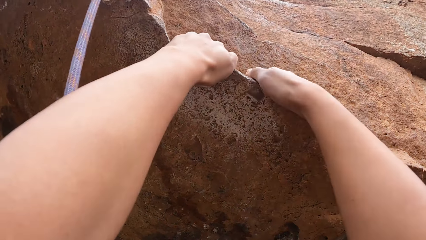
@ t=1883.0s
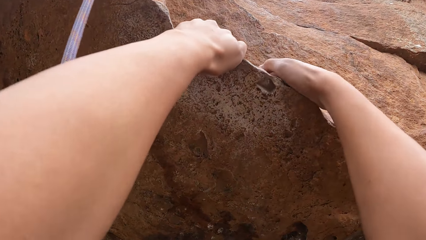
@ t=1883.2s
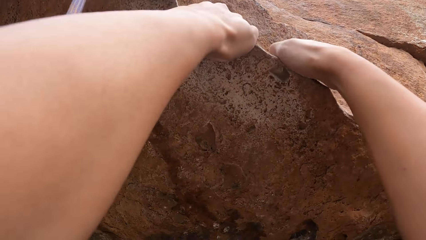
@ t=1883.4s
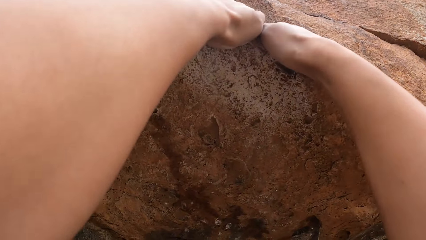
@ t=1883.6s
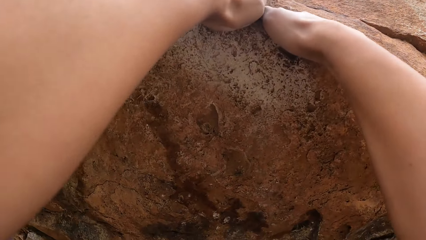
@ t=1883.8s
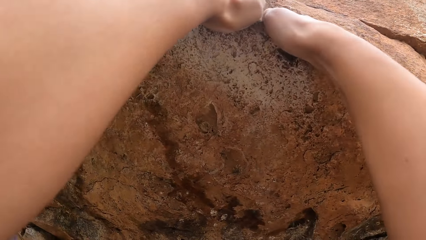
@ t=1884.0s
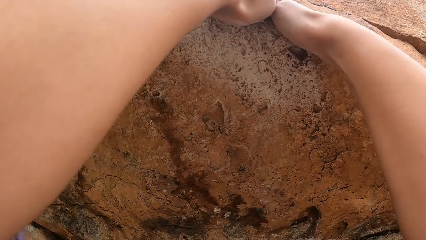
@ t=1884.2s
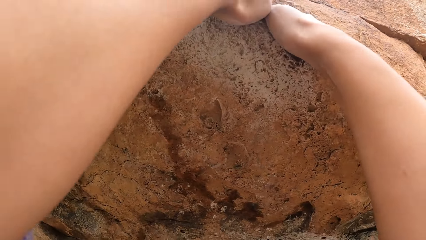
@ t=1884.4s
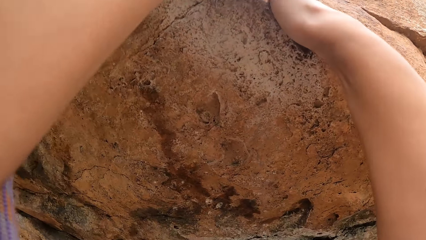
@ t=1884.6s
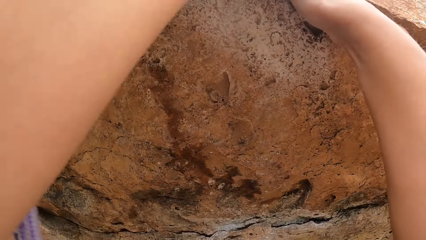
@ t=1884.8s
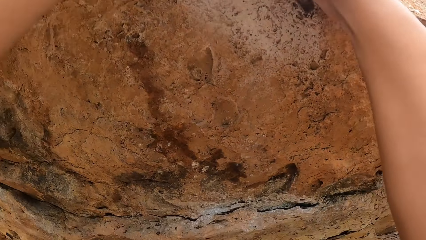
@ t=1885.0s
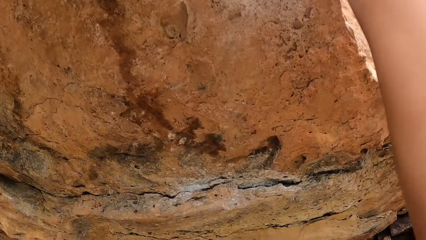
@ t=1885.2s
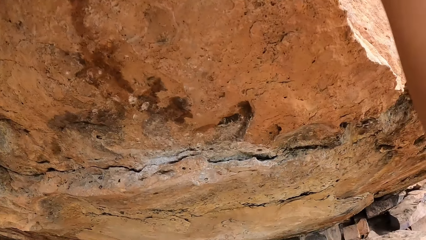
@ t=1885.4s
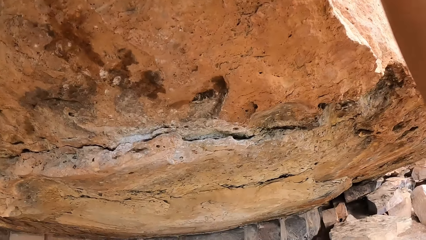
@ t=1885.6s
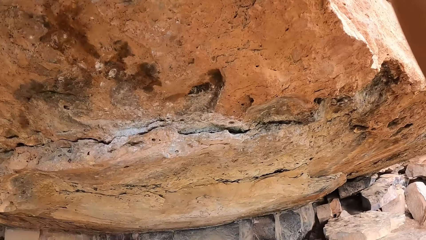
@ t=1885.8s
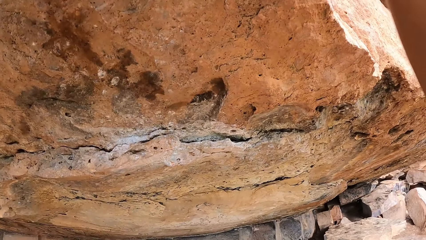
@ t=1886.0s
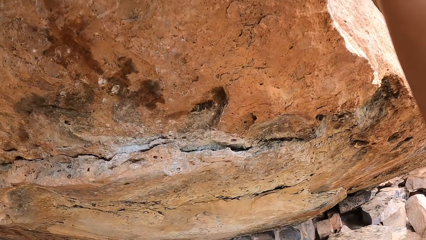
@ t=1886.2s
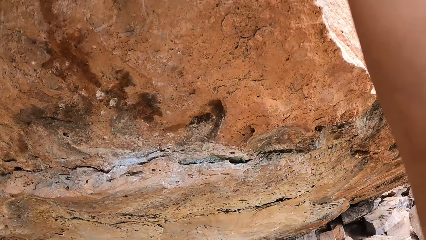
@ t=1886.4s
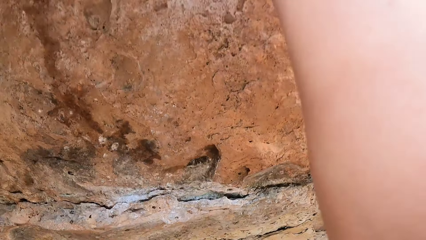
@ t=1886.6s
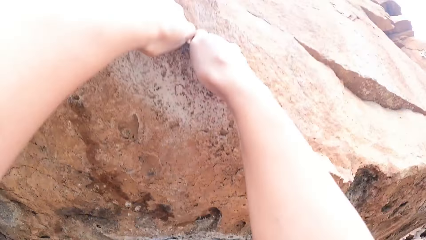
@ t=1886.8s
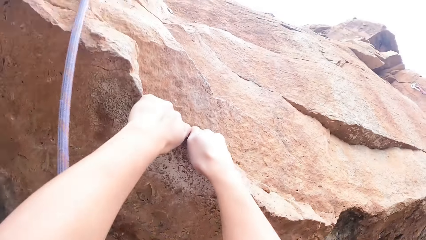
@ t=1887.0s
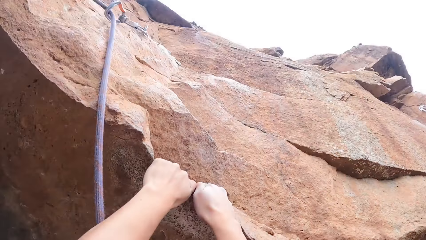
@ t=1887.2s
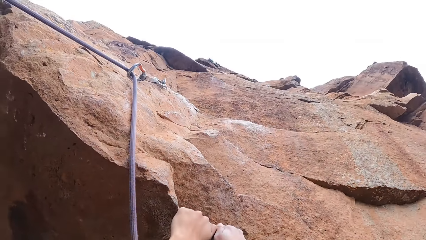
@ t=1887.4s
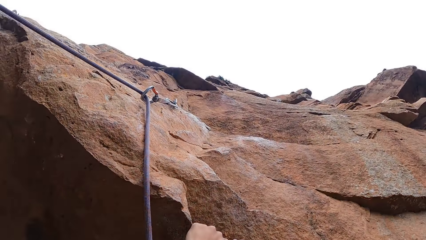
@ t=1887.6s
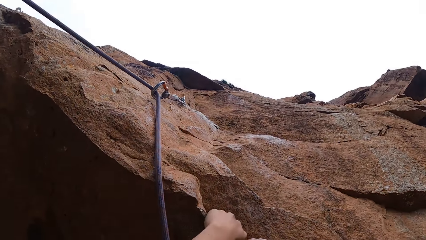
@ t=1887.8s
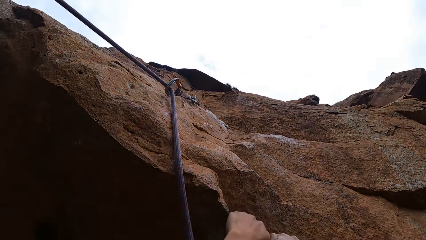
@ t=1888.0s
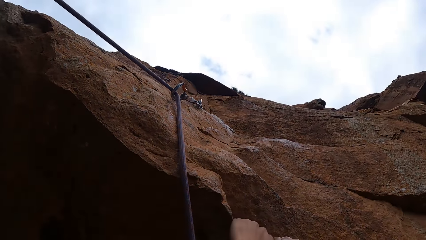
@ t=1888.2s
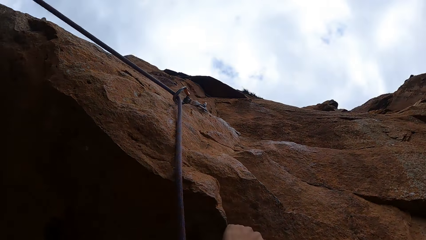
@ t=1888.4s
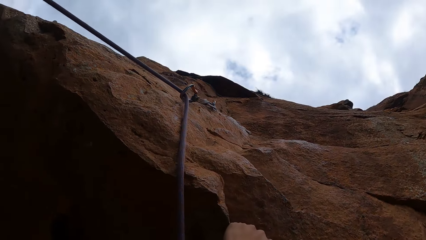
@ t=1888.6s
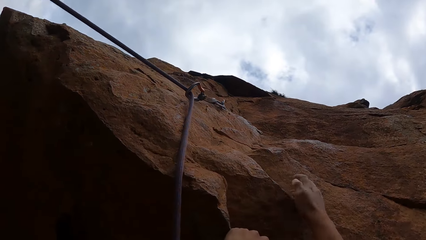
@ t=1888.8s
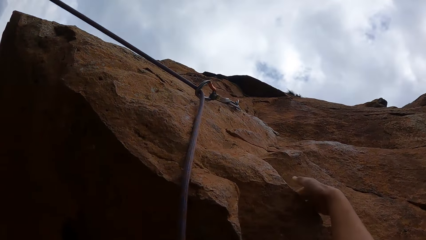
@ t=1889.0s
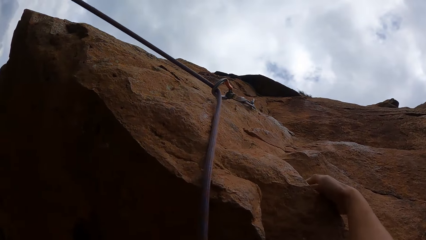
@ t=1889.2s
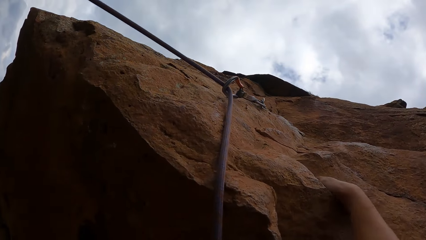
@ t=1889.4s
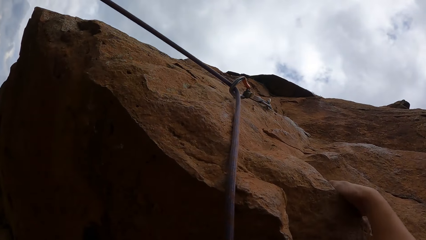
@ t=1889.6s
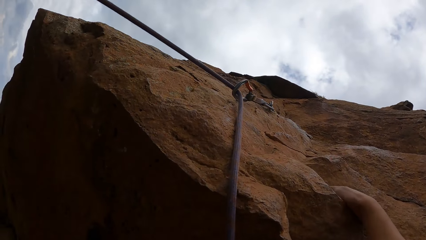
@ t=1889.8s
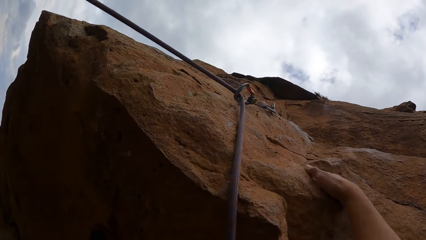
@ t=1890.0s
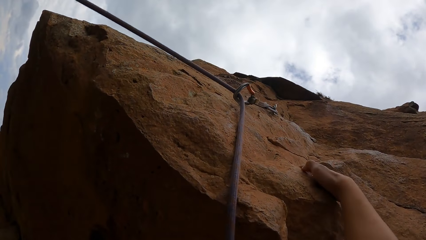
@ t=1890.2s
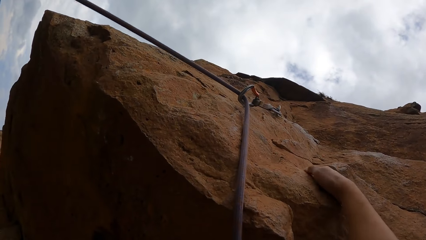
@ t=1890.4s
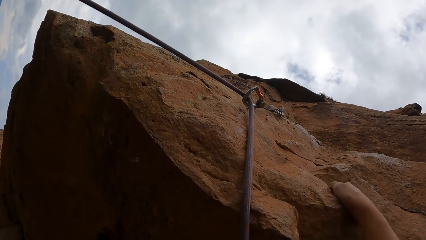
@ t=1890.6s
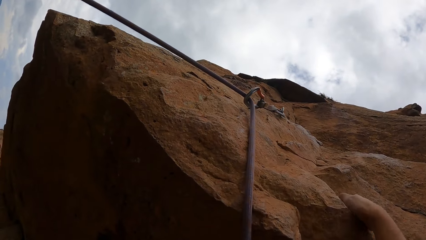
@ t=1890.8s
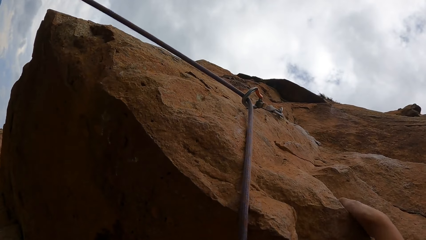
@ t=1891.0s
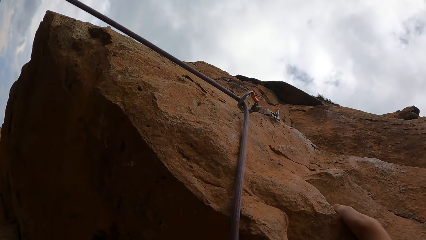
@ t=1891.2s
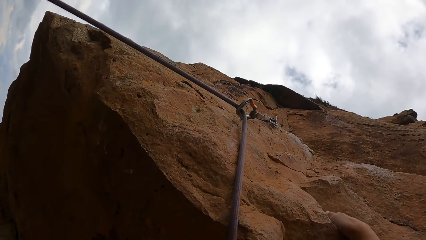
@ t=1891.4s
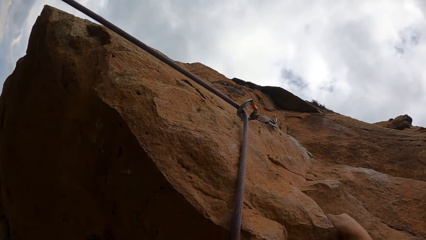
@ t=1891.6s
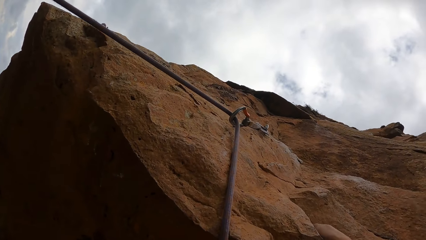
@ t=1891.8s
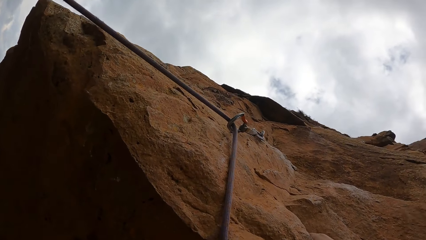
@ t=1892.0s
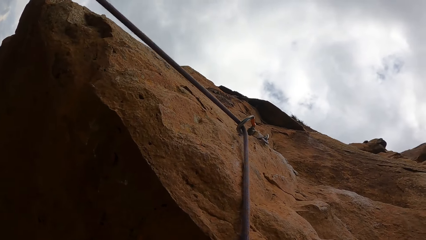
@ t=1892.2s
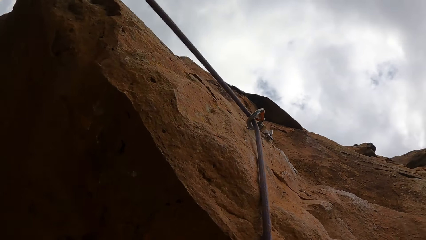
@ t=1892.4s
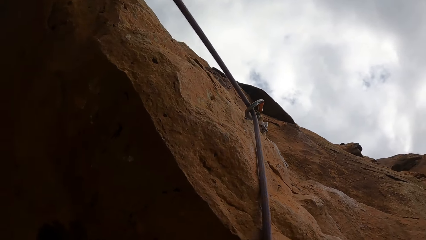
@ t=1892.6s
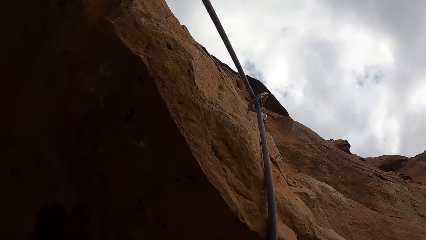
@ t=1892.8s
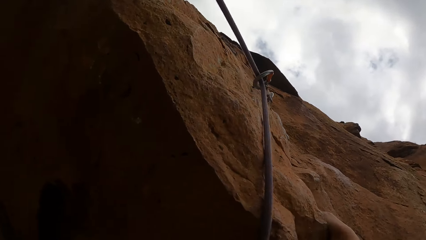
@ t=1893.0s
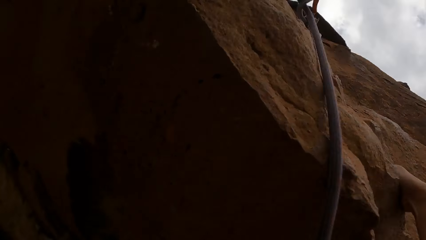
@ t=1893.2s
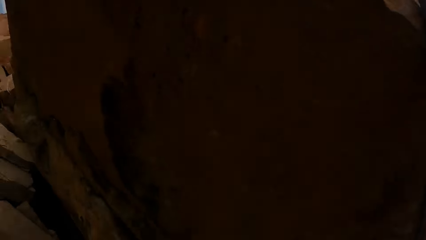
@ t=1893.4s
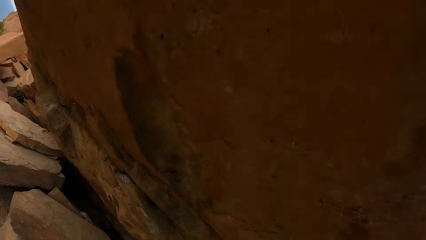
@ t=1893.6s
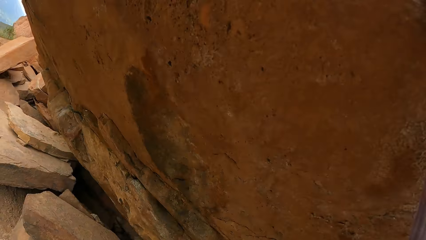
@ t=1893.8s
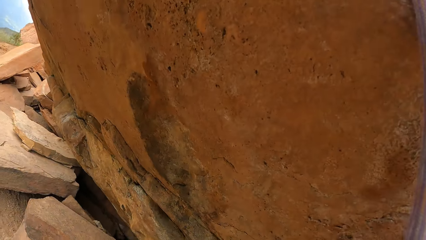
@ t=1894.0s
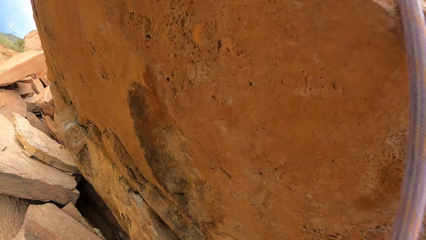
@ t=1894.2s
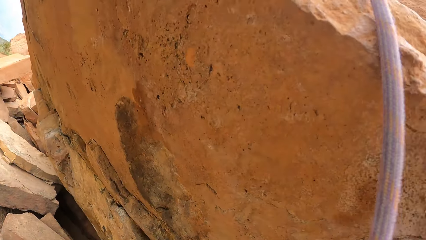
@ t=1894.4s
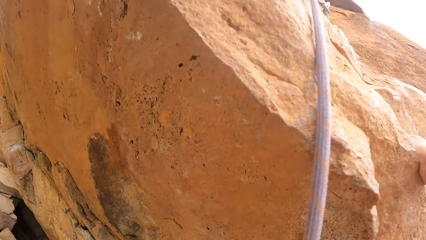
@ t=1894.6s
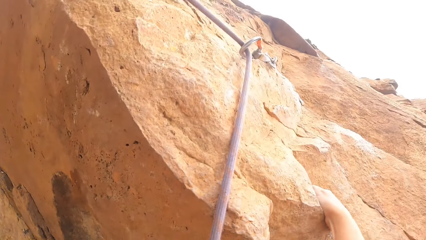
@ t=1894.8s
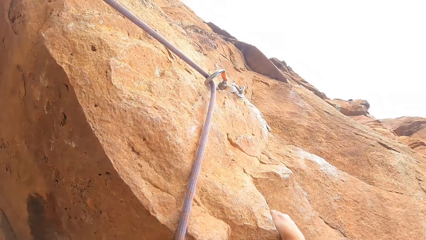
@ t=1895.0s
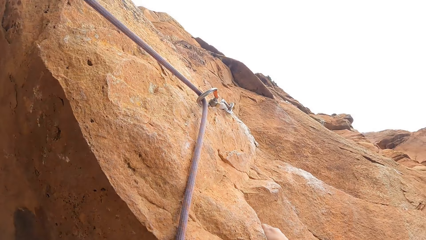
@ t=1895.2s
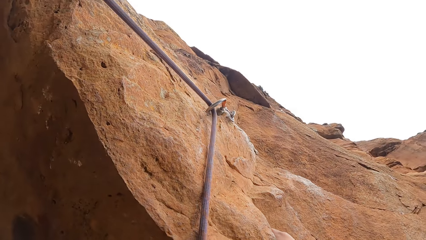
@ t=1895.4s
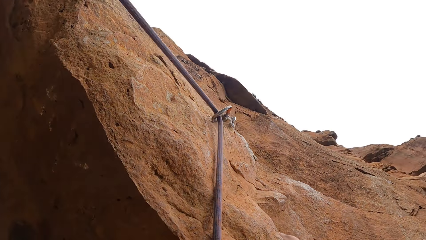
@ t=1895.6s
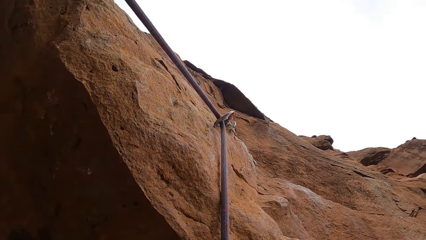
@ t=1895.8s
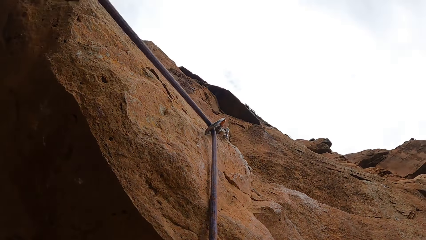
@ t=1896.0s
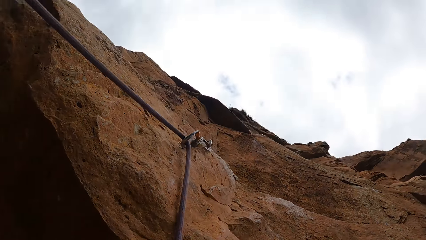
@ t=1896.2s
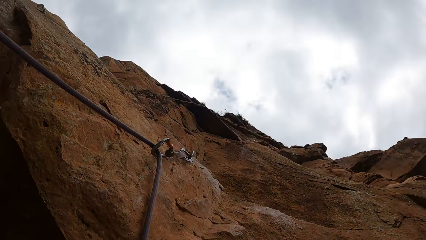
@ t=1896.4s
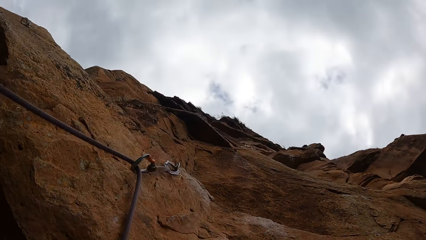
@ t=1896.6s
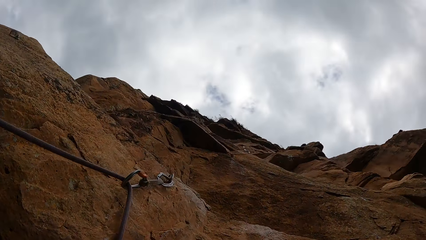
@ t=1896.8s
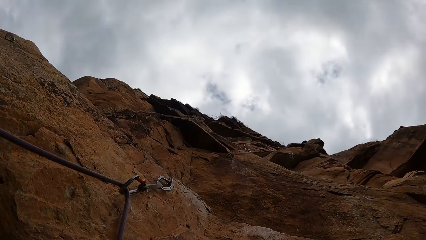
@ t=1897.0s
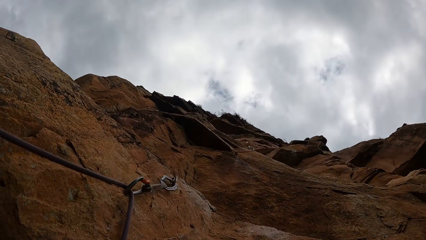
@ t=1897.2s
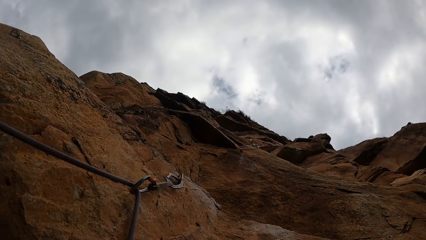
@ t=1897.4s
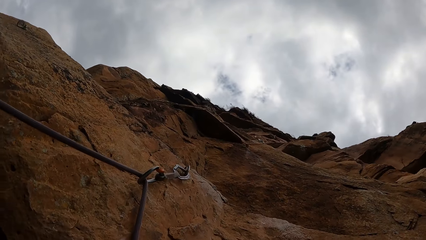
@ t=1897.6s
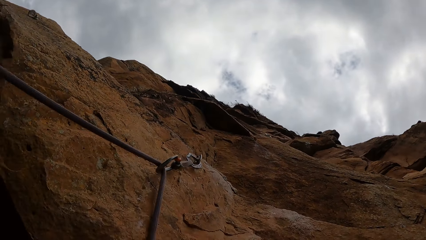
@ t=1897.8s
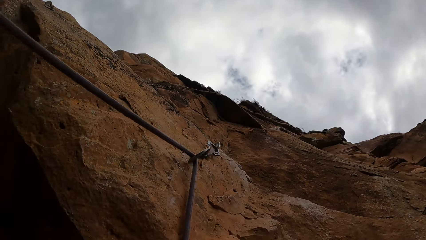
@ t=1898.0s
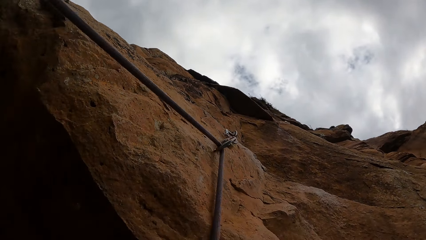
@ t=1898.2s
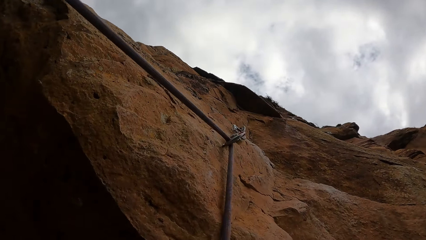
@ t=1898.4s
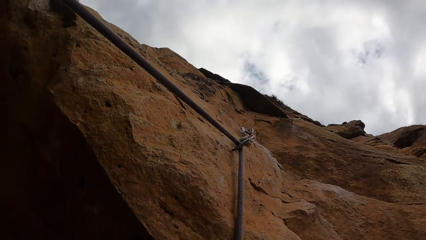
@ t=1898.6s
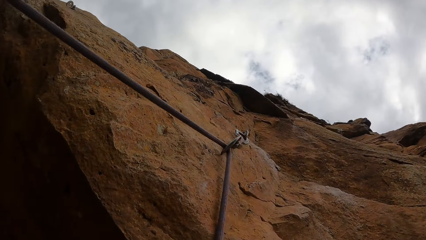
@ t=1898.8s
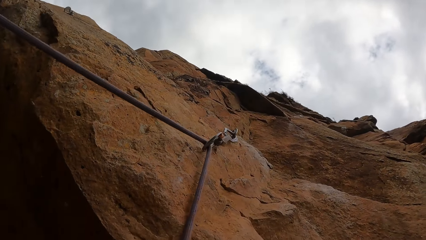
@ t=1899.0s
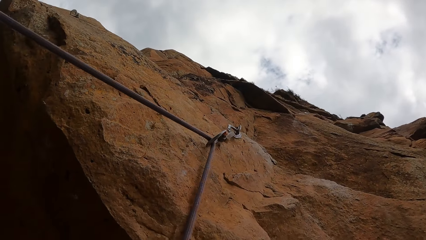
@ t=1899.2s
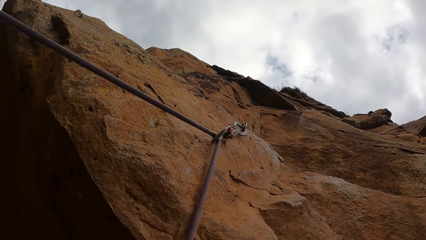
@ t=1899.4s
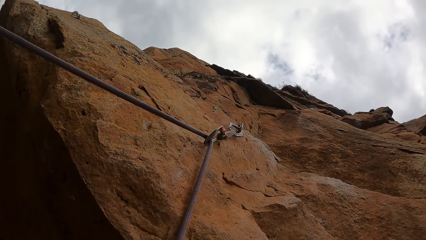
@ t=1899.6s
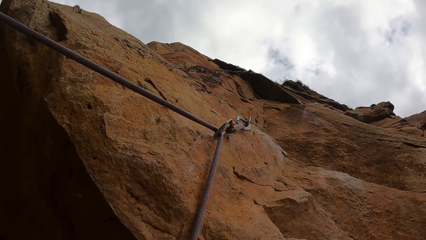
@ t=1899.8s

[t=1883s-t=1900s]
The camera wearer looks around. They look at the rock.
